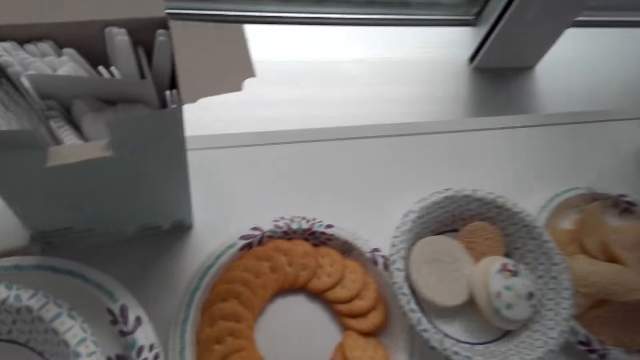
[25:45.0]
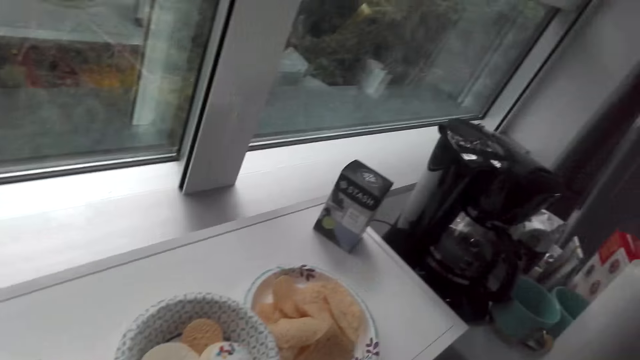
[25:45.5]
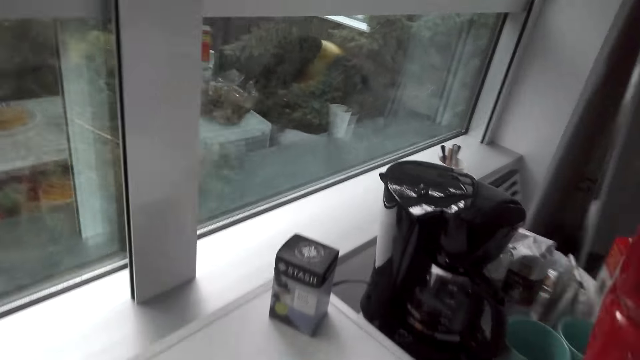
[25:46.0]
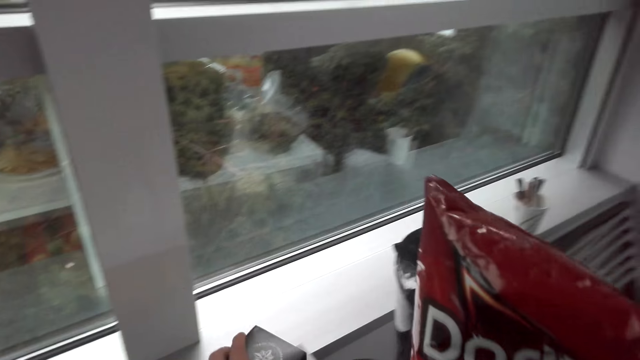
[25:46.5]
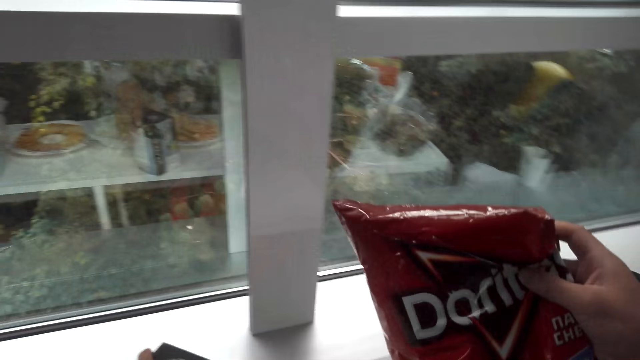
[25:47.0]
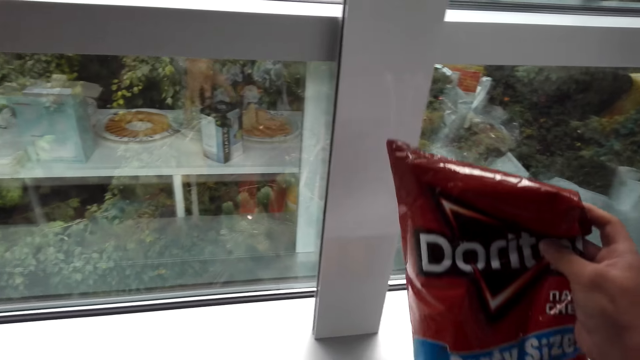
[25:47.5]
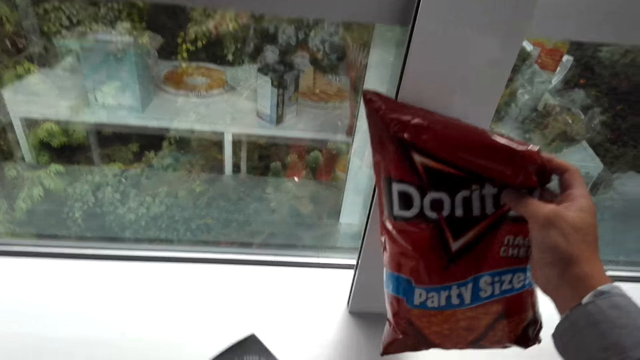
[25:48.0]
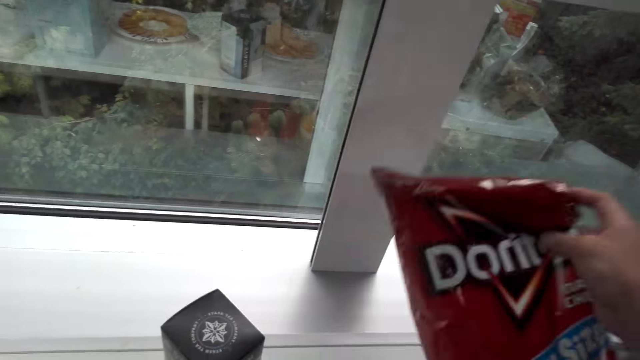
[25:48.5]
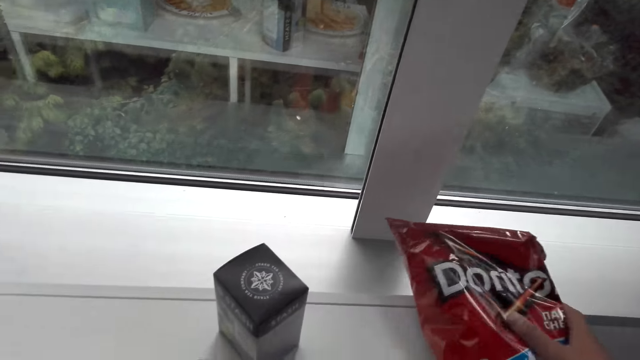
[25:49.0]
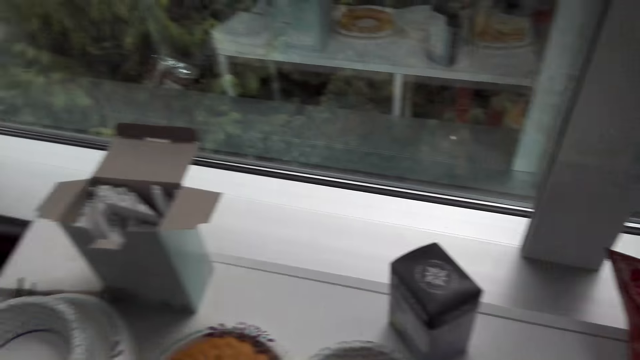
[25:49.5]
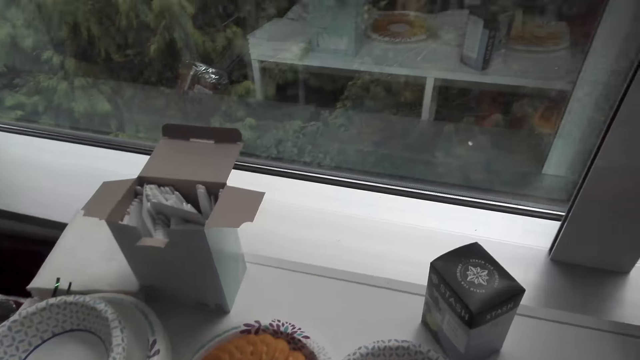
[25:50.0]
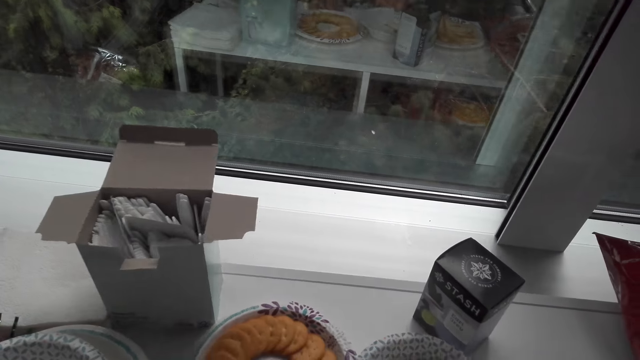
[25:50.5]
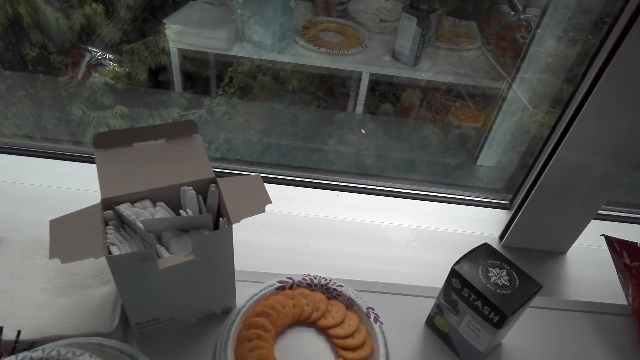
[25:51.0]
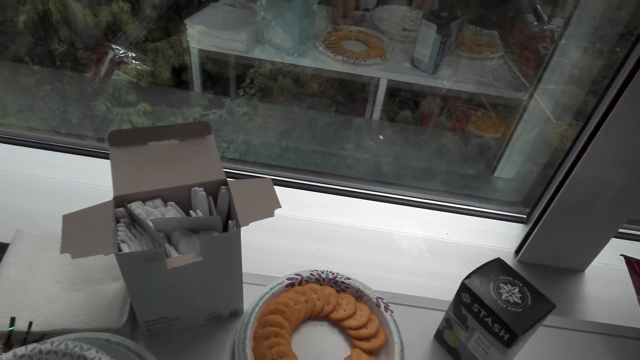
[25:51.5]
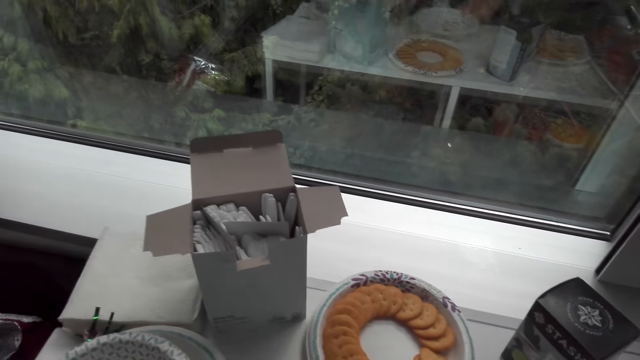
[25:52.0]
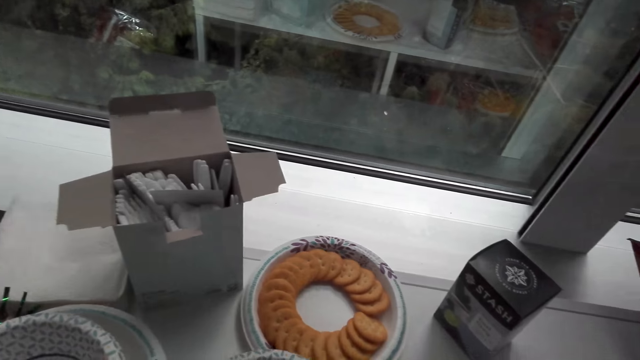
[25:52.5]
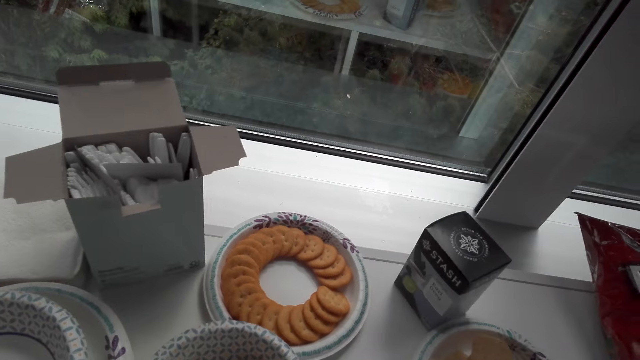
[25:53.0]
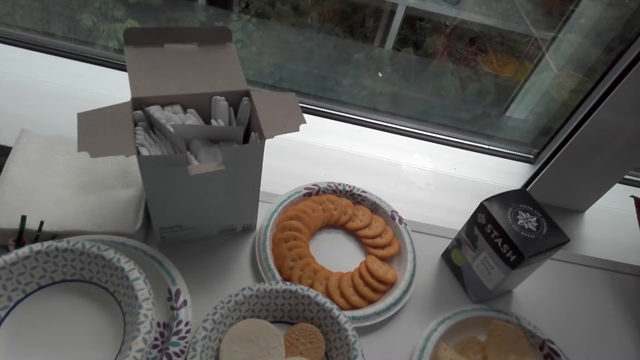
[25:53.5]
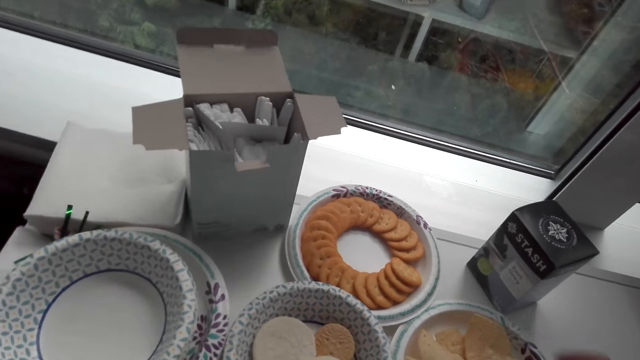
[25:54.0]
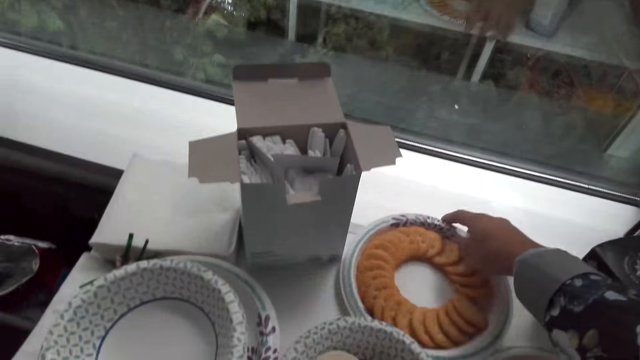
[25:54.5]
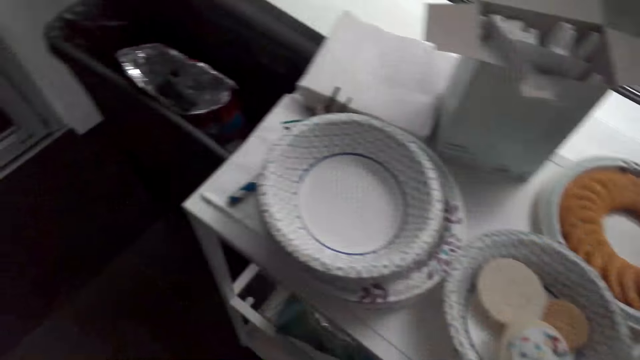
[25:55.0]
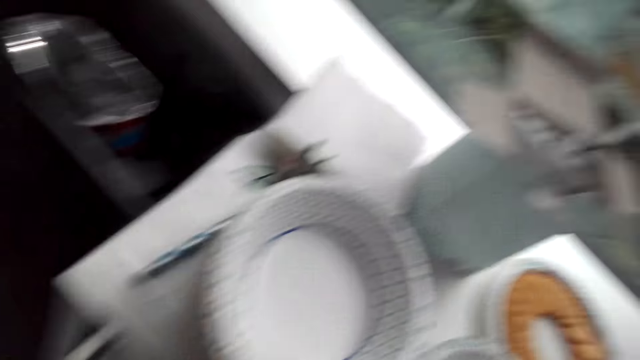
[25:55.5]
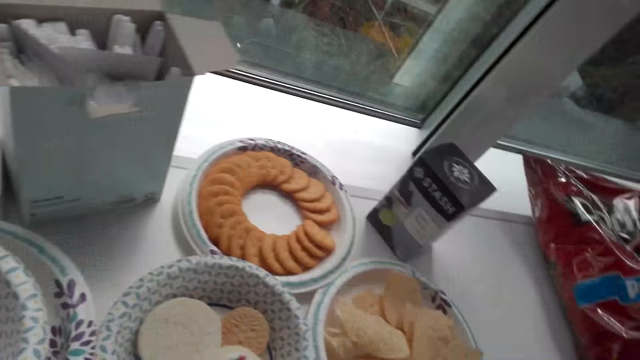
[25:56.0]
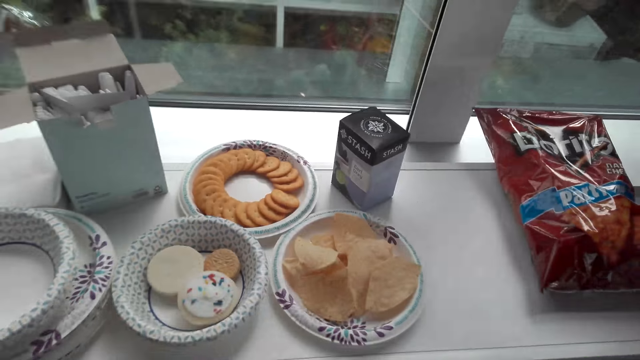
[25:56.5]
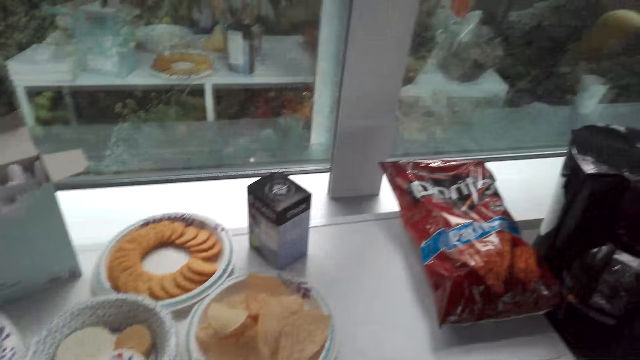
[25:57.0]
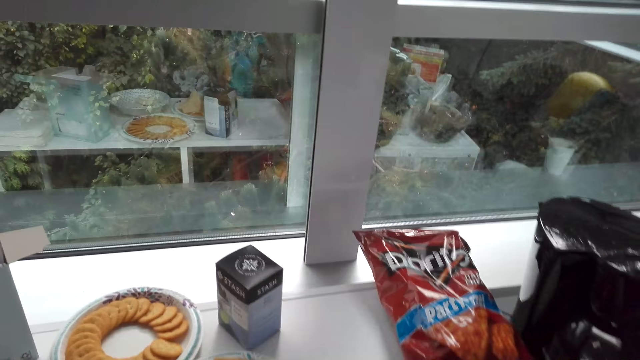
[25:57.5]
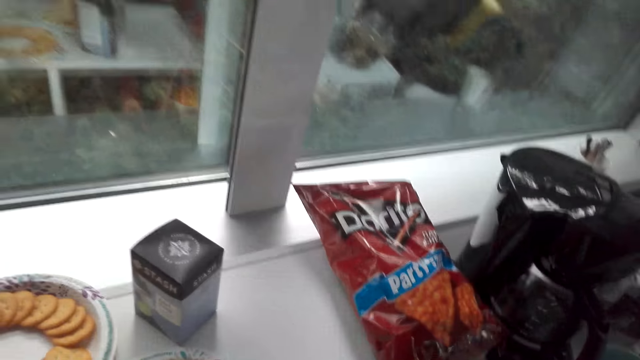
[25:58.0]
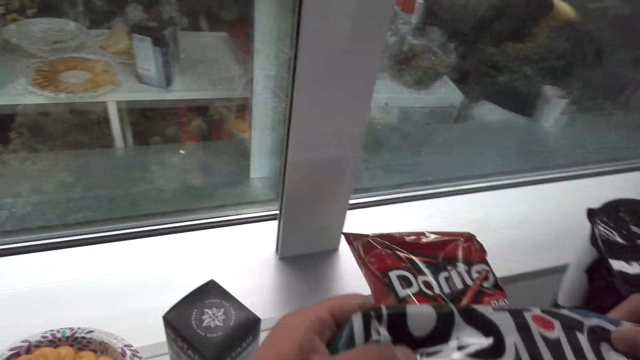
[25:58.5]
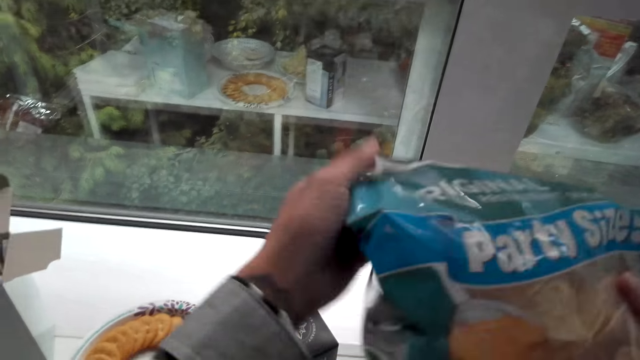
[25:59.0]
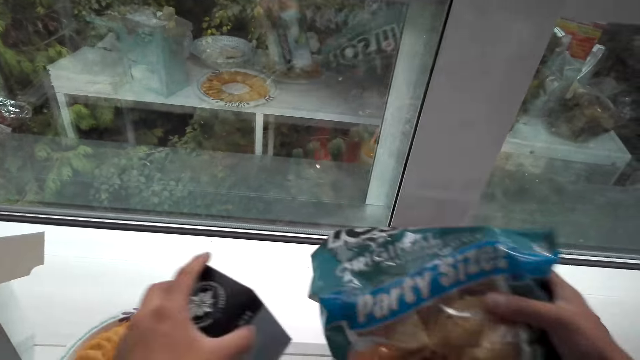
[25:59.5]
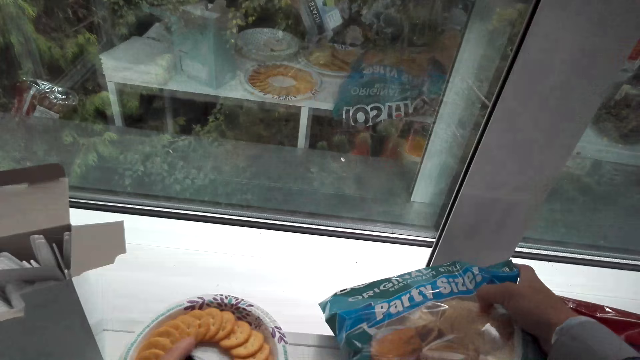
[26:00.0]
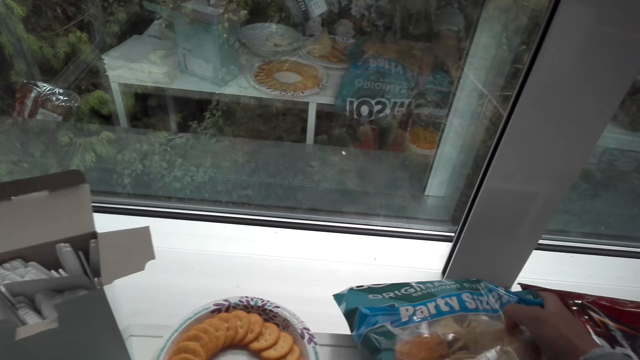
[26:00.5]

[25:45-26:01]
The camera wearer puts the packet of chips on the counter. They move the plates. They touch the plate. They pick up the box. They put the packet of chips on the counter.

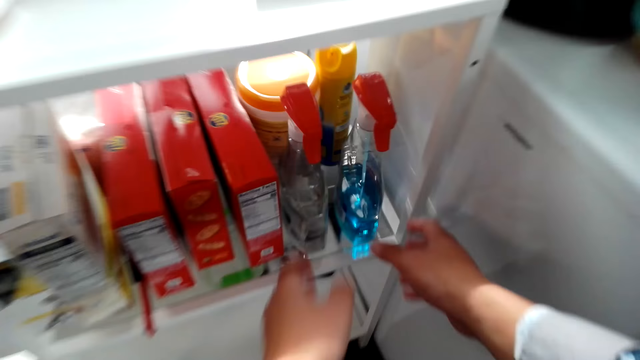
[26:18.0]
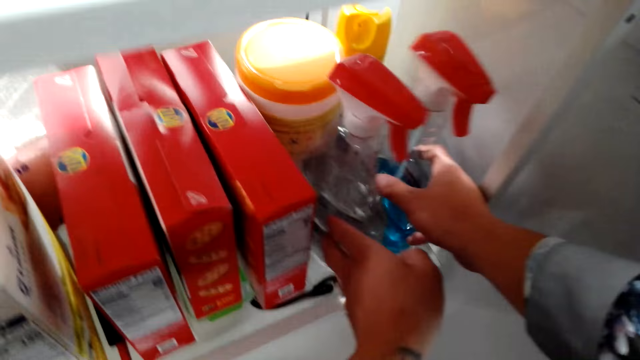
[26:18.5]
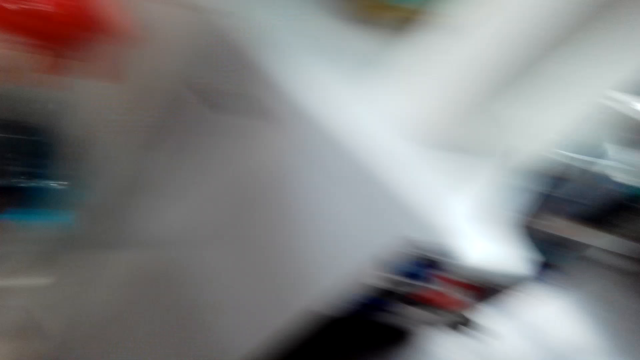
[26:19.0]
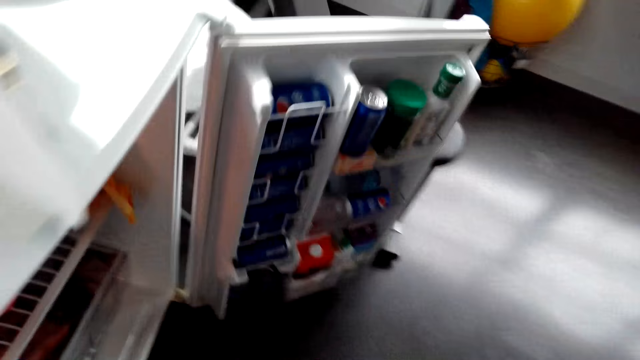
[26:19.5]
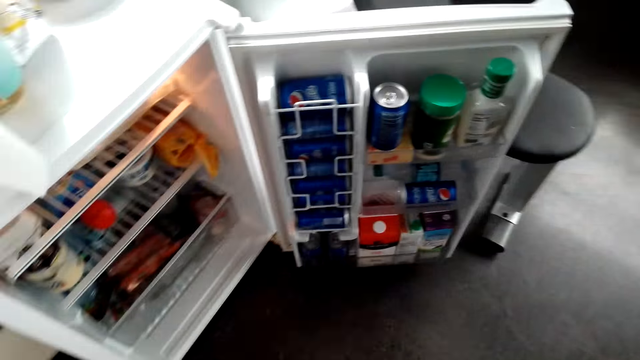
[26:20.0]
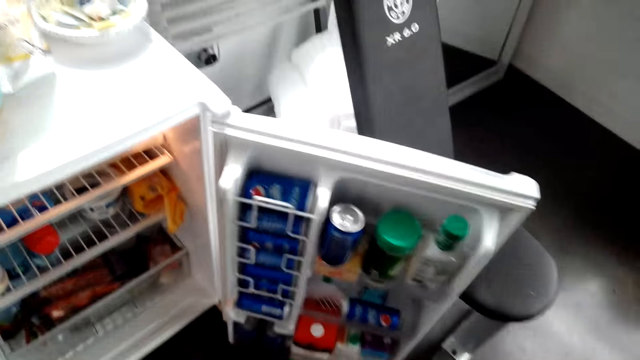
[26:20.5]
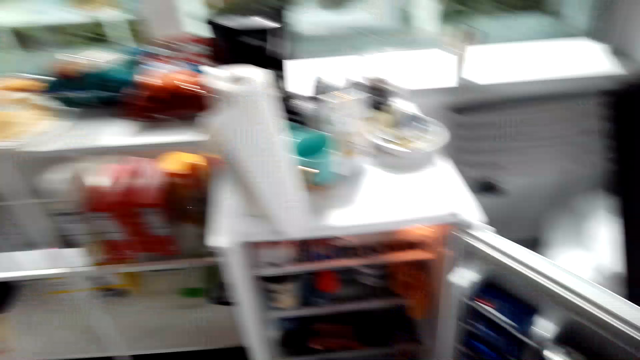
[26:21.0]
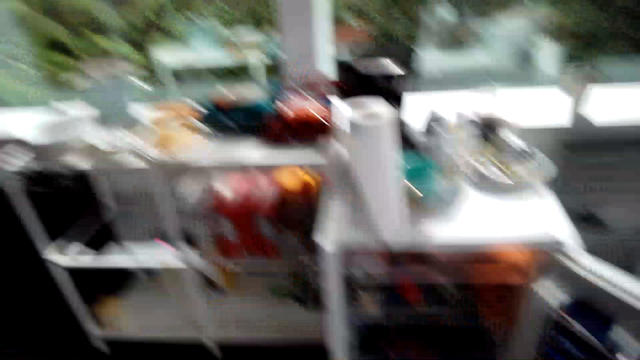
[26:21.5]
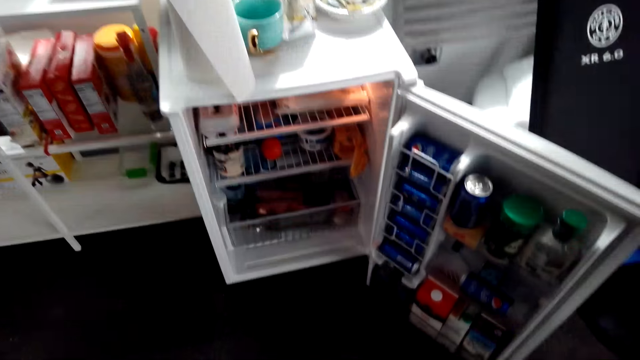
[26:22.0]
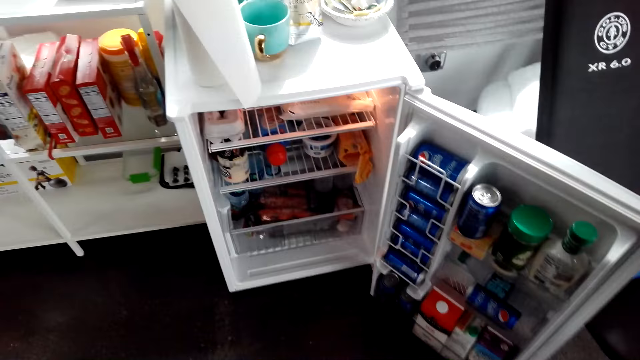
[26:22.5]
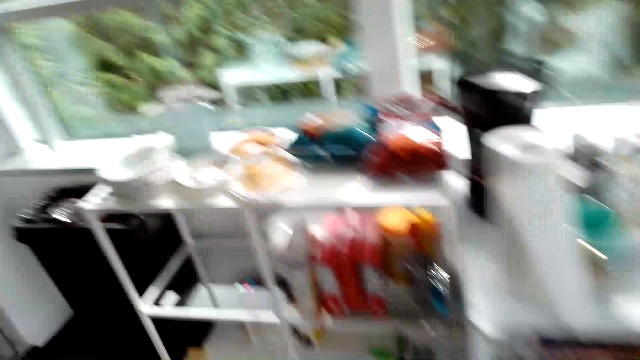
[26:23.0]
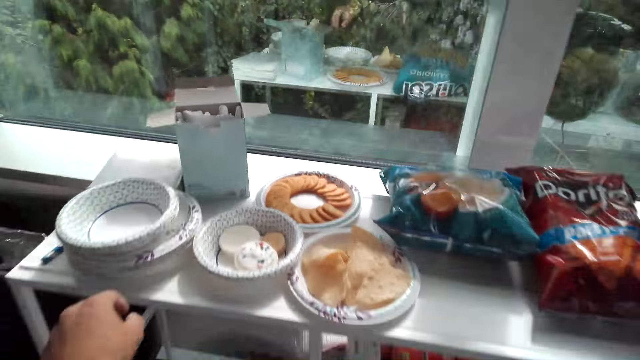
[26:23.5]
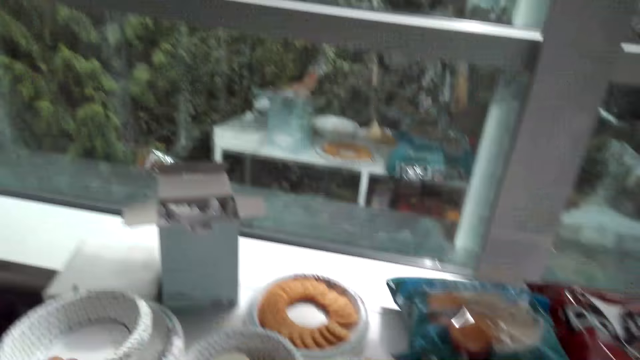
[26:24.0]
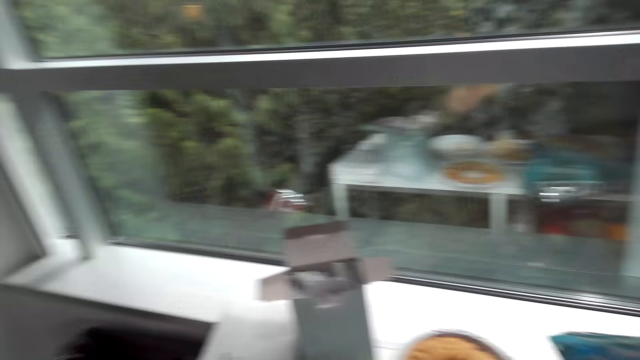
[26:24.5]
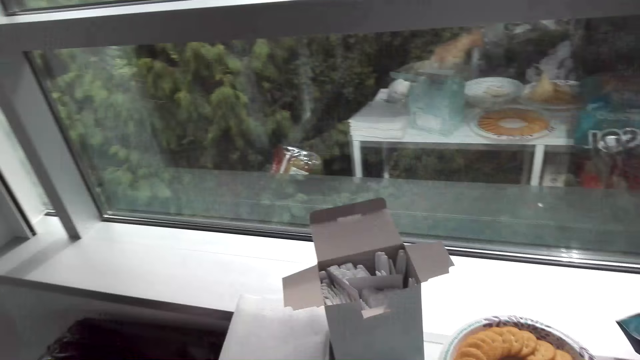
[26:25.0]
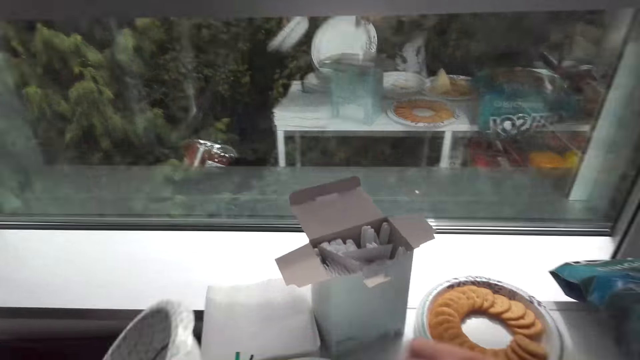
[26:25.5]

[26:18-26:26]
The camera wearer moves the soap dispenser. They look around. They pick up the plates or bowl.
